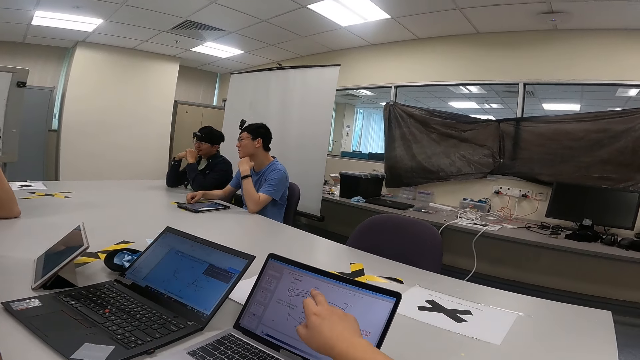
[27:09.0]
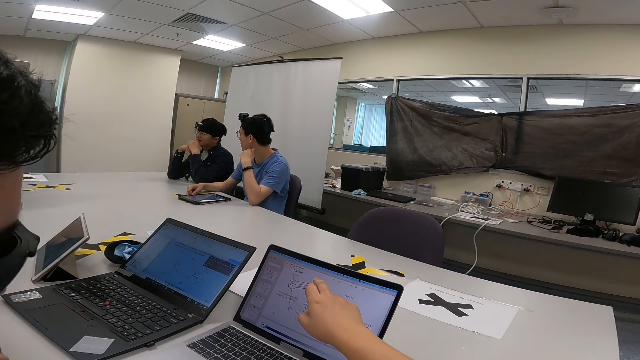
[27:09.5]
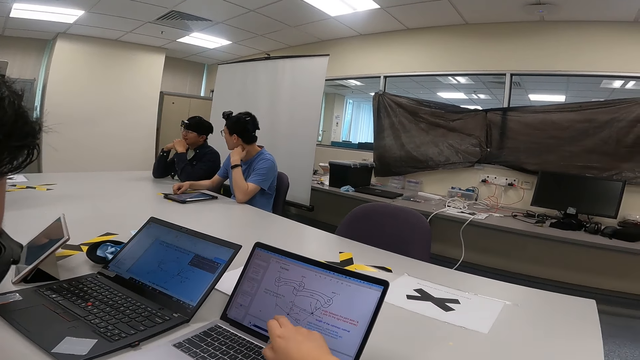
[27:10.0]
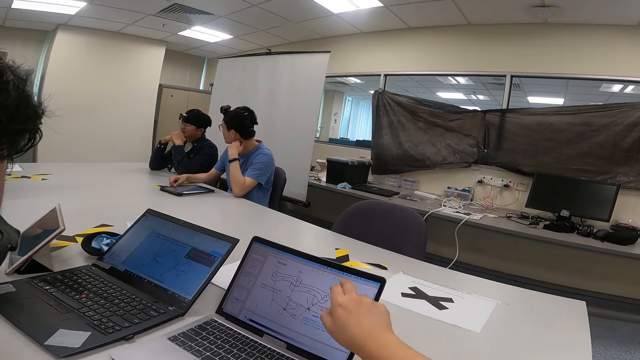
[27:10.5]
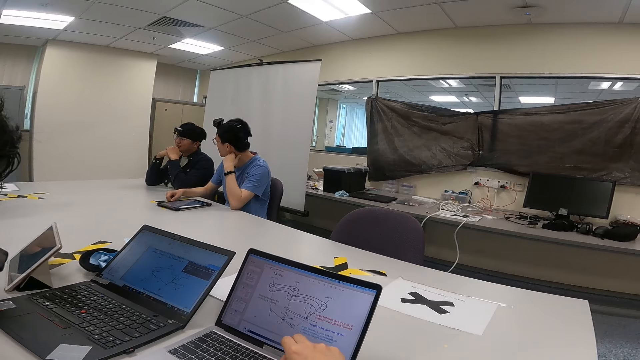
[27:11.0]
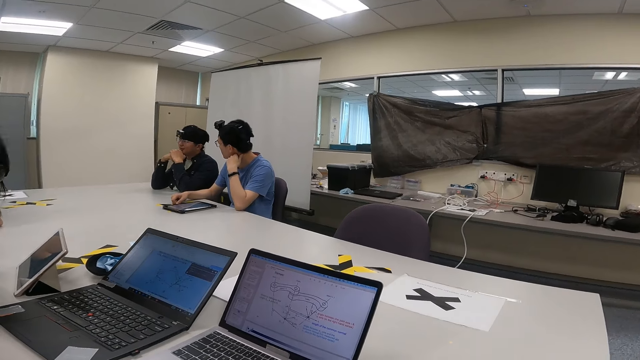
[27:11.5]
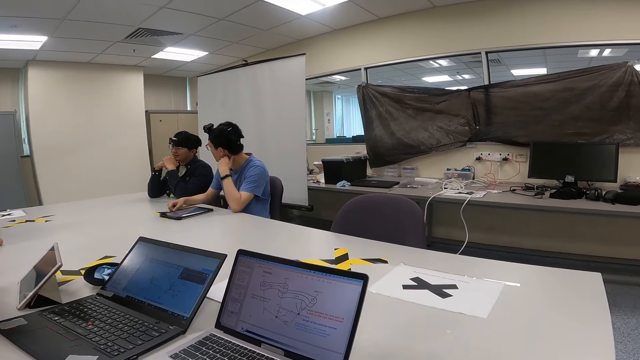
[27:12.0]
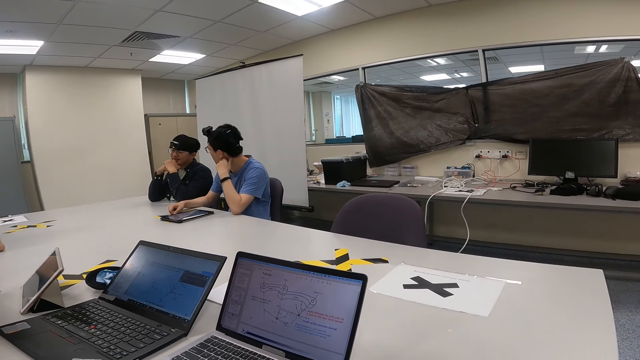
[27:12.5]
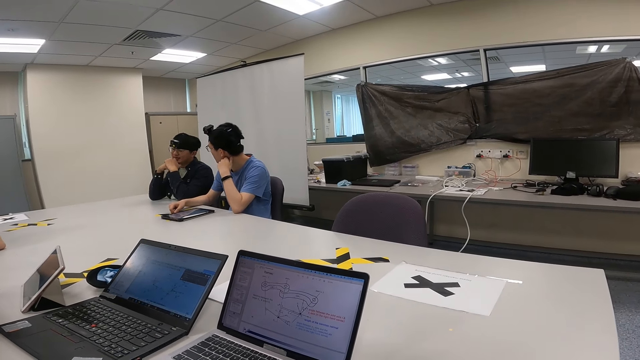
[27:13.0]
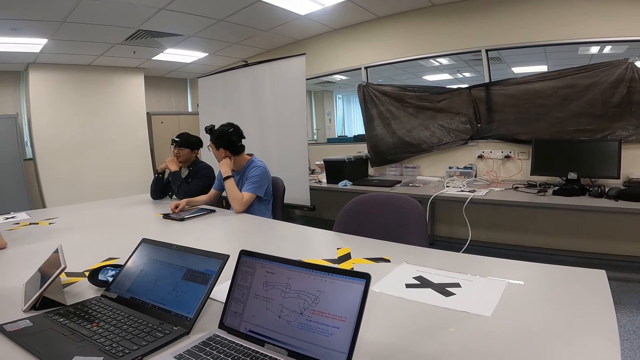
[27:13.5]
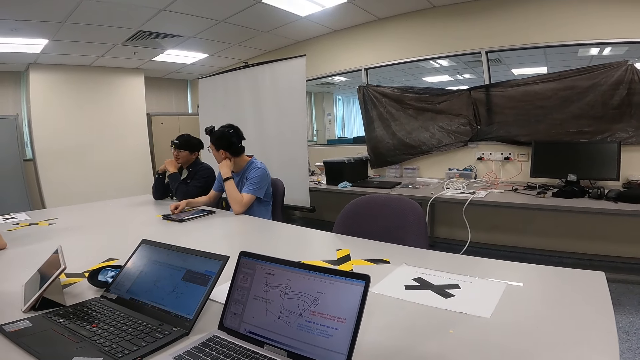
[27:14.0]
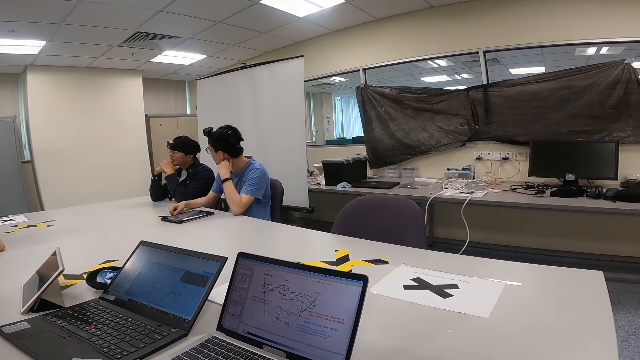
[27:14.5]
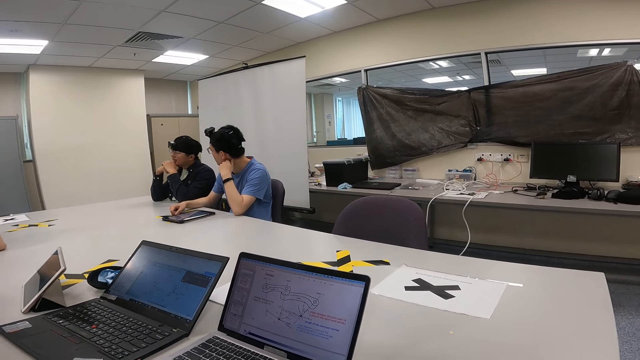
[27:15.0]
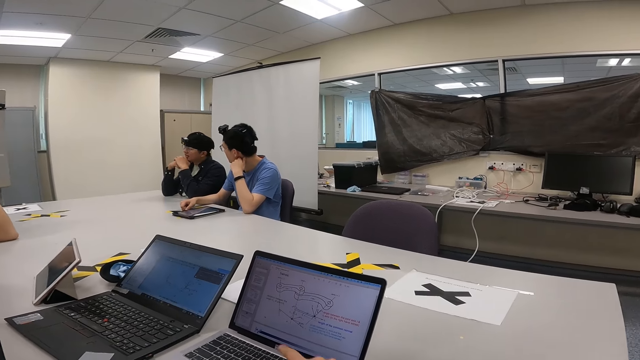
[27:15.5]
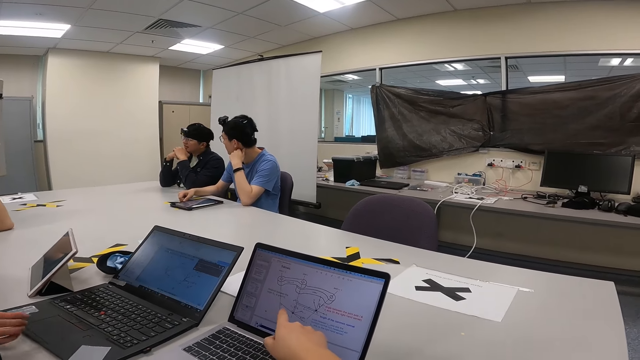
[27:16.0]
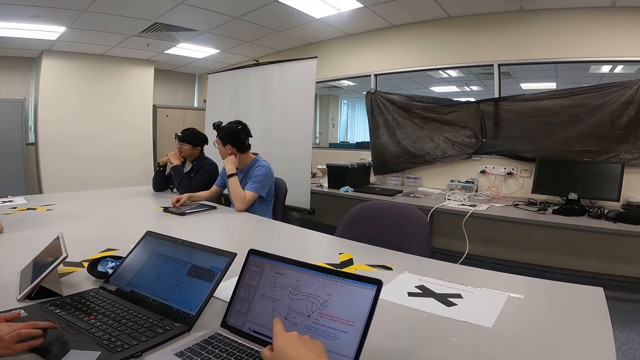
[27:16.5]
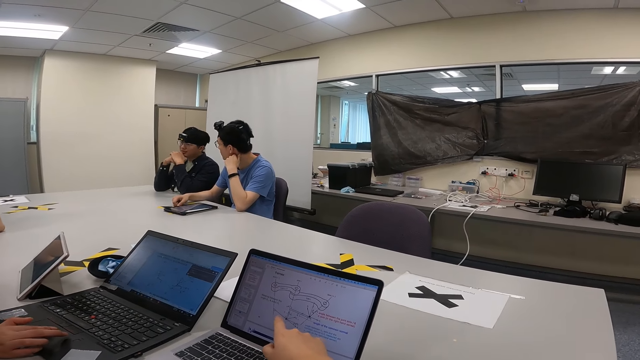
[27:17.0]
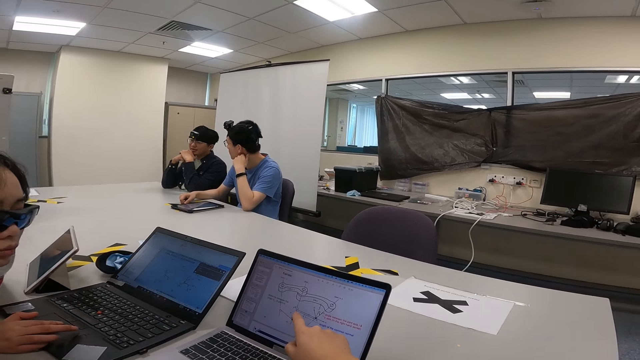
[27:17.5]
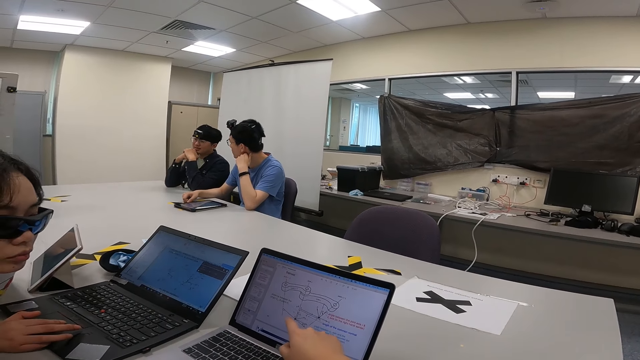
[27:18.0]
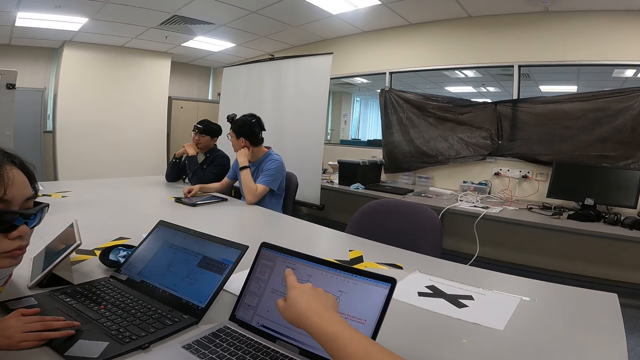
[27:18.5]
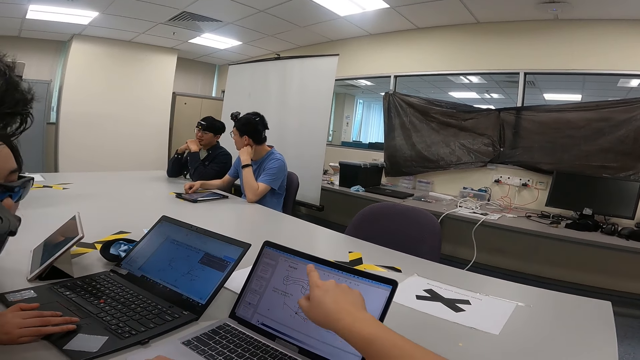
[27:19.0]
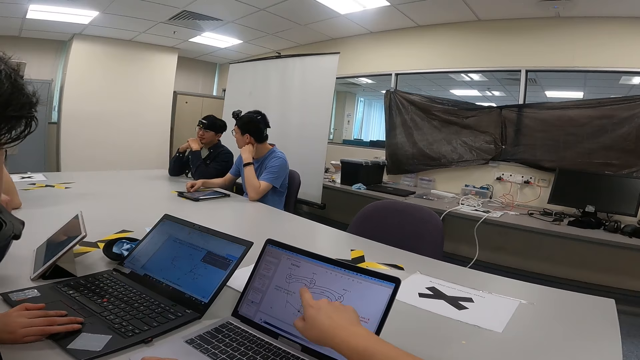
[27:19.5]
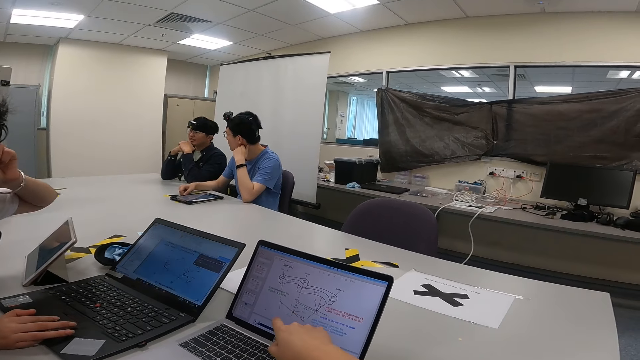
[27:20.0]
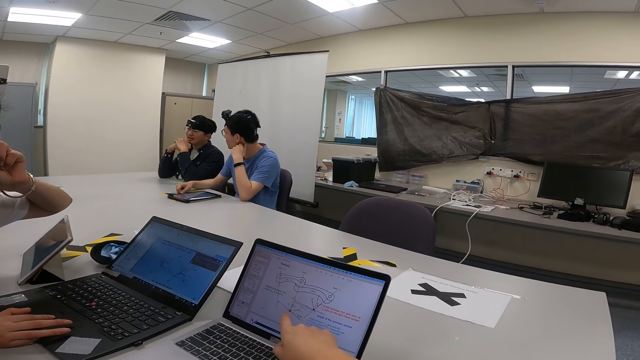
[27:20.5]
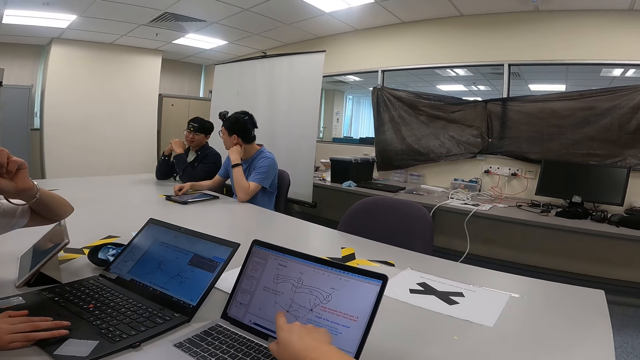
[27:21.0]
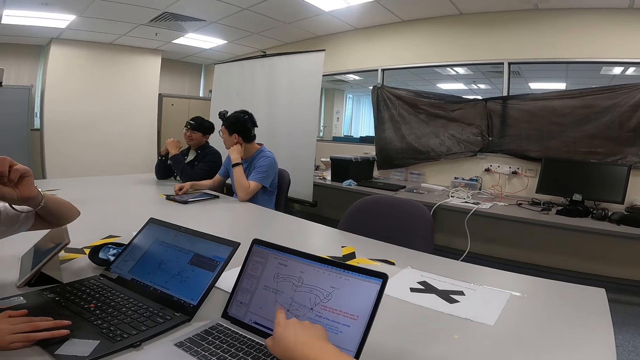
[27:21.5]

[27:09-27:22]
A person moves the hand and moves close to the laptop. The camera wearer points at the laptop. The person is talking. The person touches the laptop. The camera wearer is talking and pointing at the laptop.

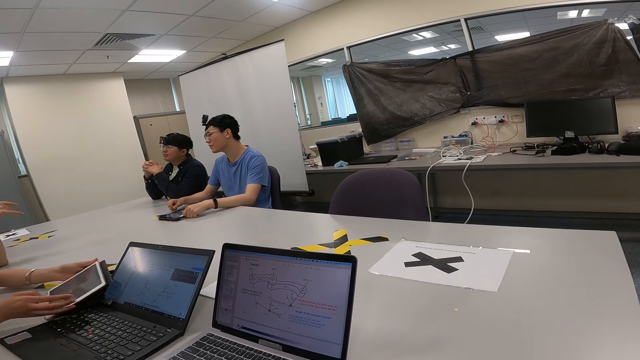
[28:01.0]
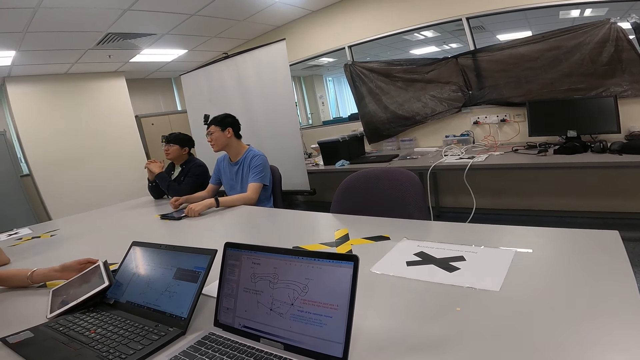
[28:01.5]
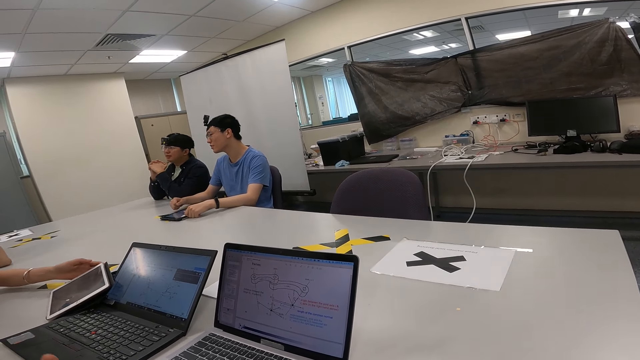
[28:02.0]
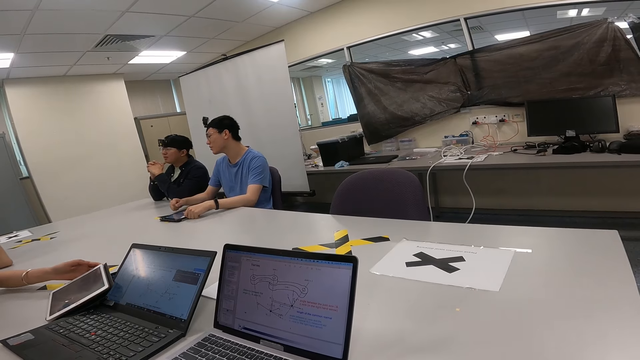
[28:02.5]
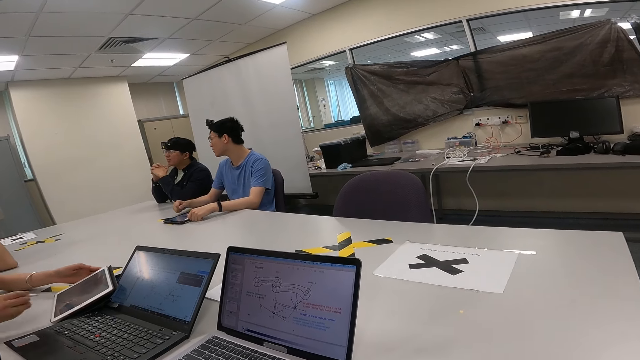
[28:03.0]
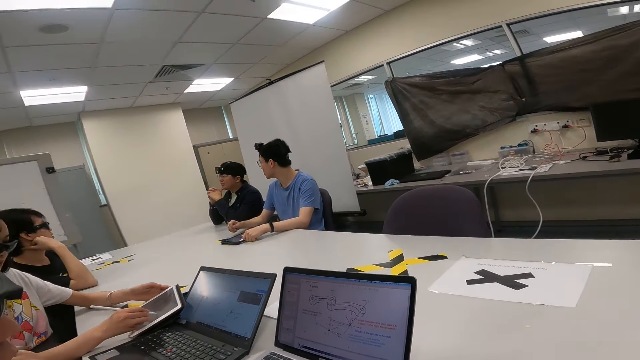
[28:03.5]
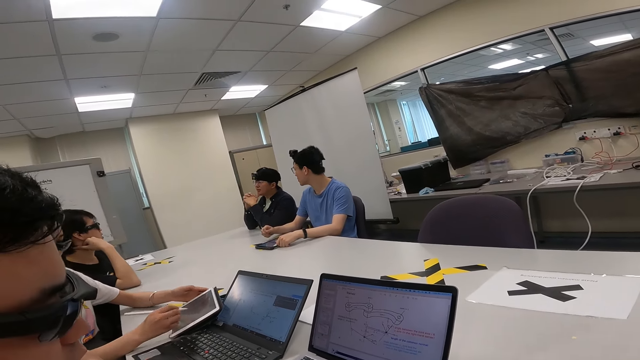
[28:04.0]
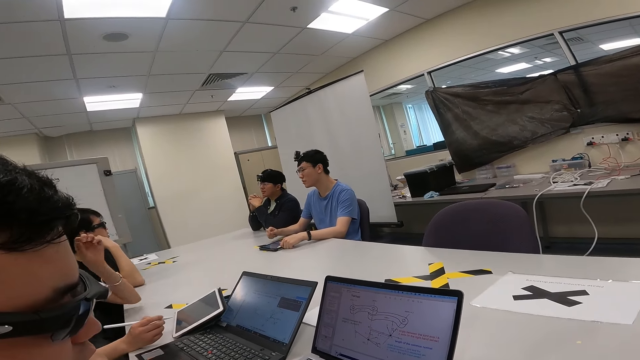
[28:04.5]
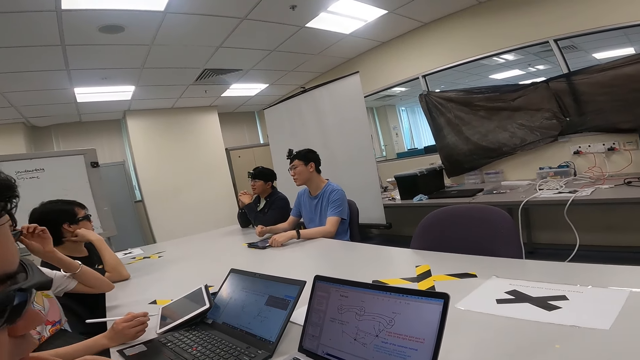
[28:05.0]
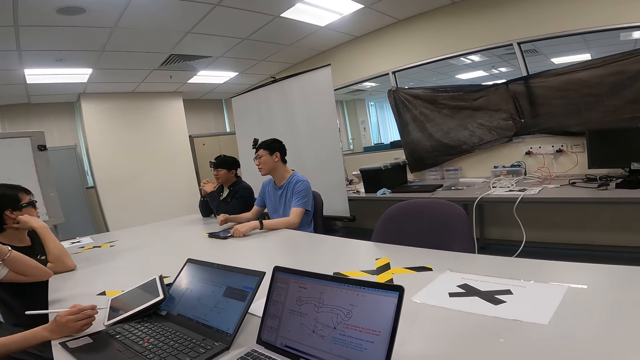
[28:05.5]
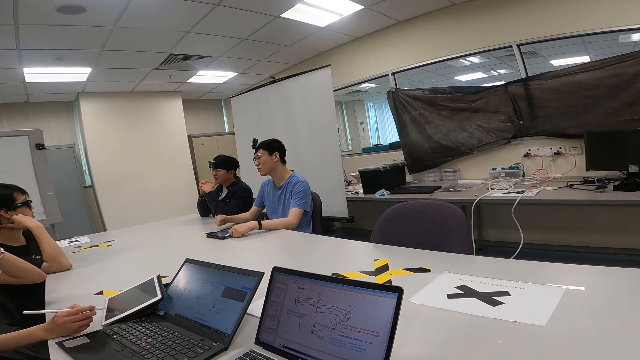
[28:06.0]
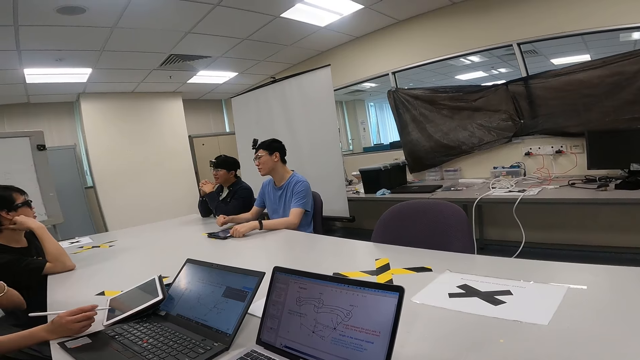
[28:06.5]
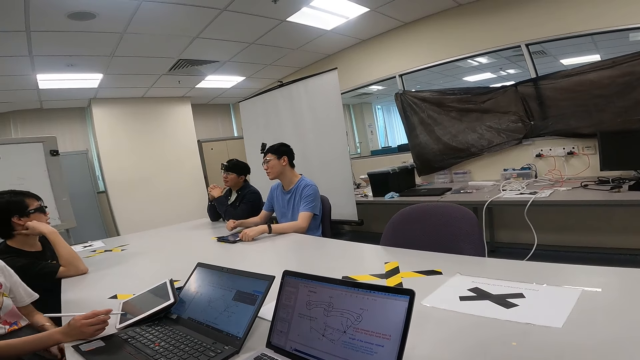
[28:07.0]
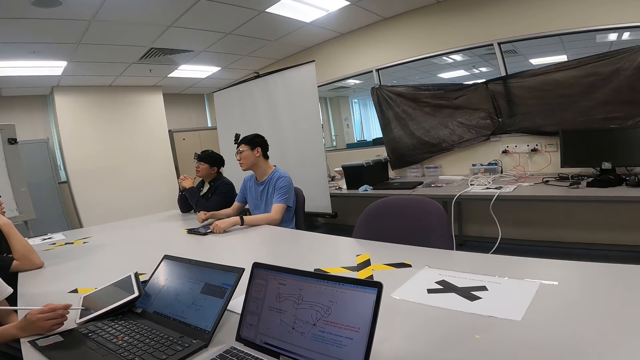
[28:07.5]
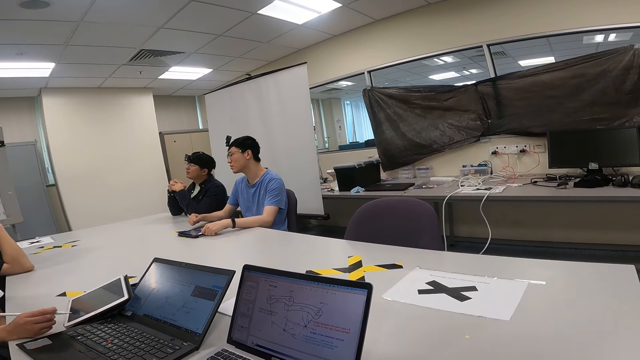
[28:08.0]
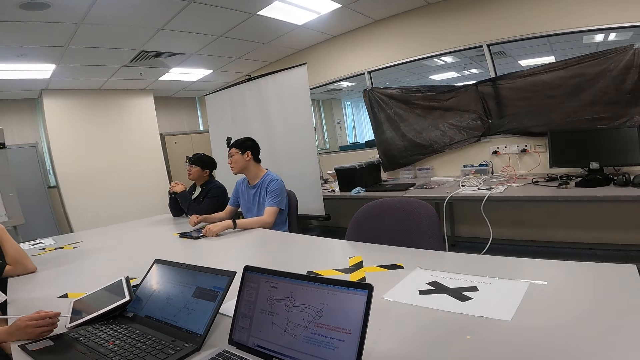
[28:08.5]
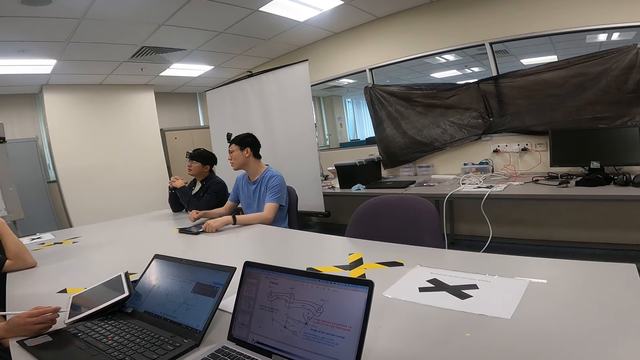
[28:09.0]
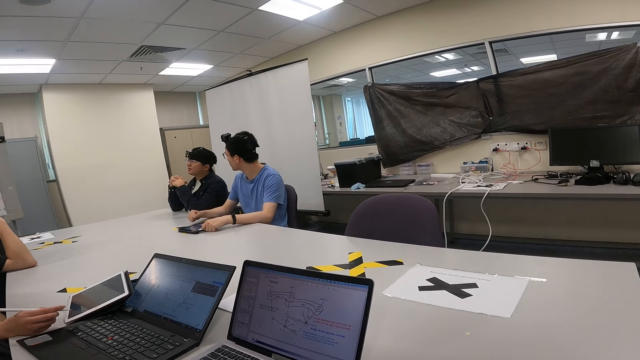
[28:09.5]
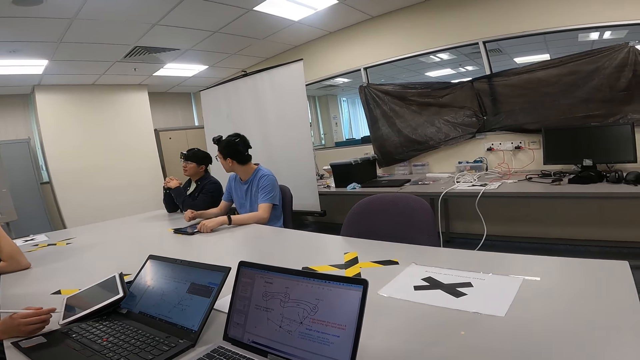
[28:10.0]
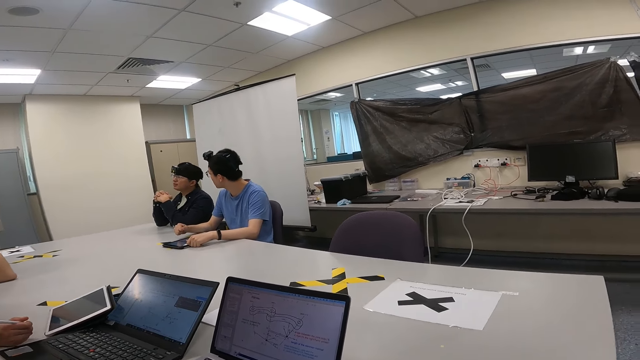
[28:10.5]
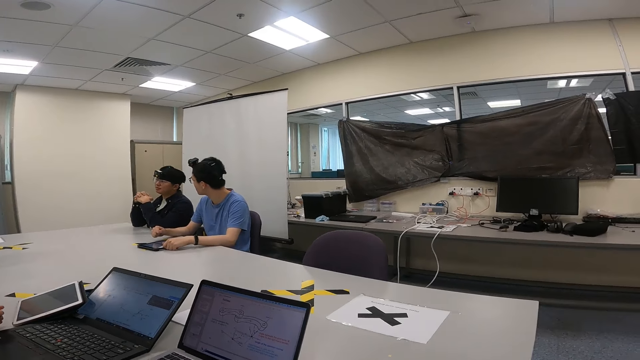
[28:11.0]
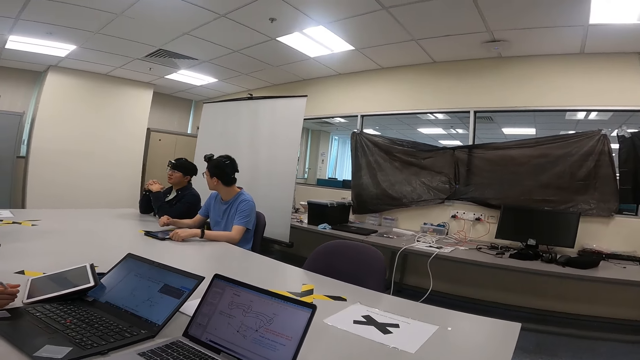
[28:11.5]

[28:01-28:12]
A person is looking at the tablet. The person is talking and pointing with a pen on the tablet.
